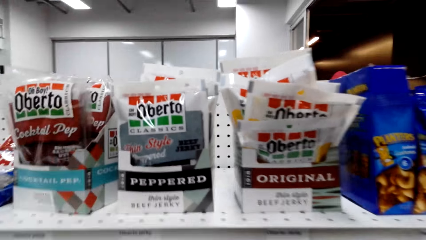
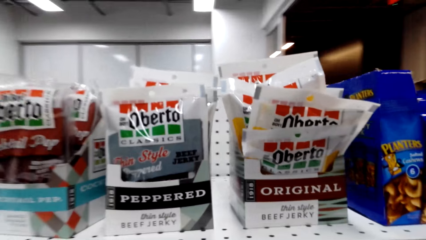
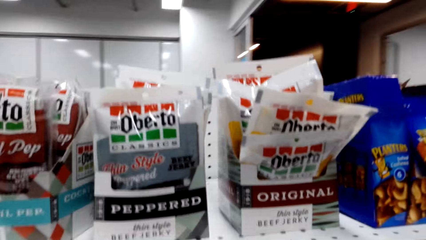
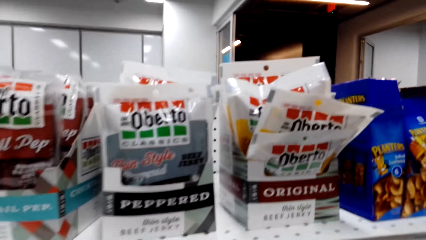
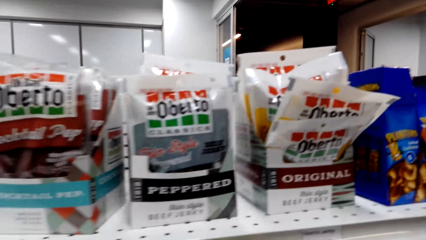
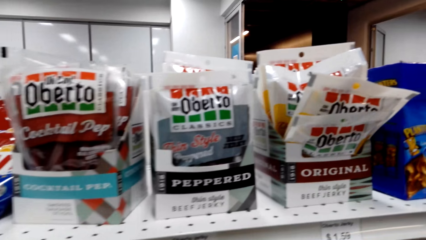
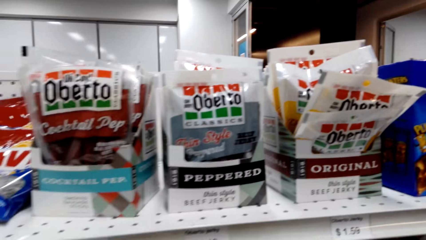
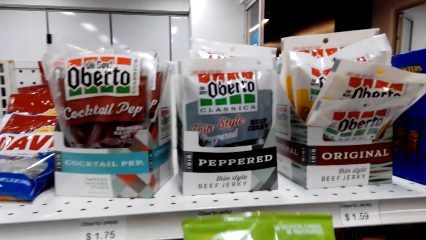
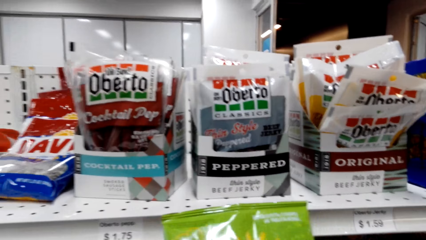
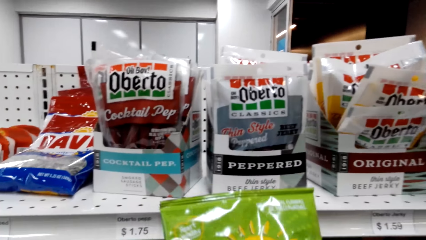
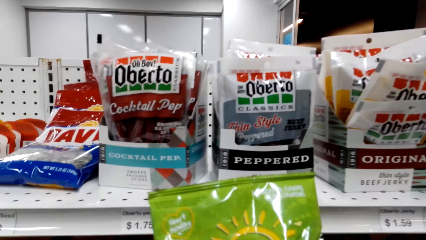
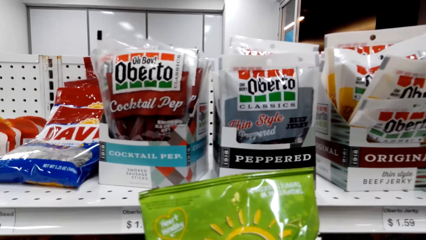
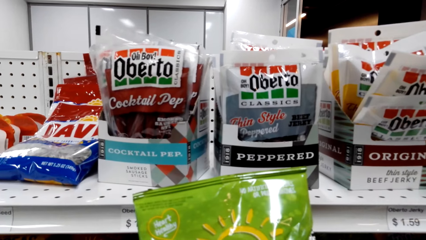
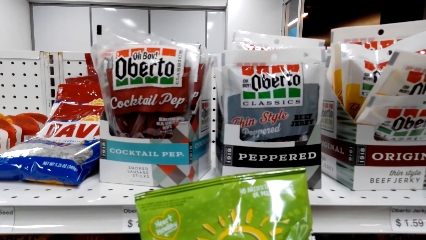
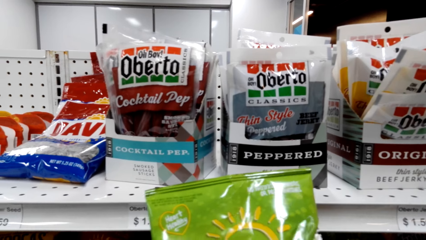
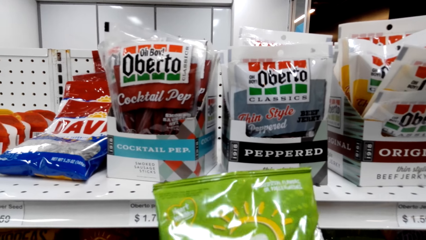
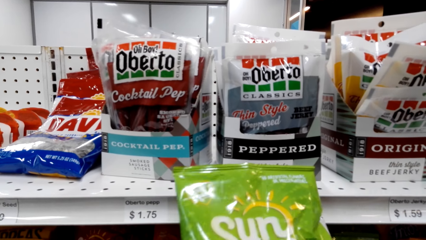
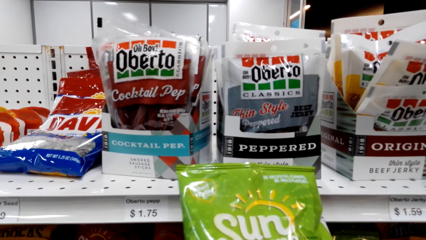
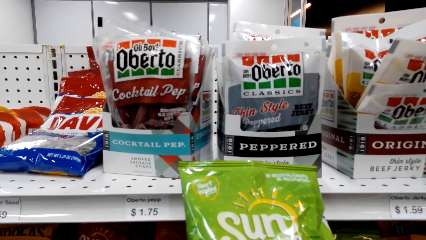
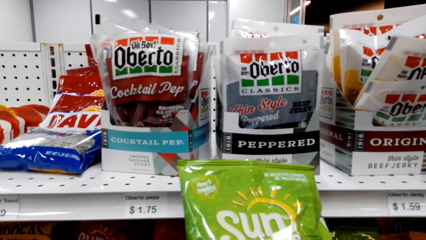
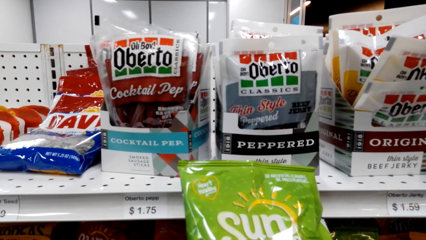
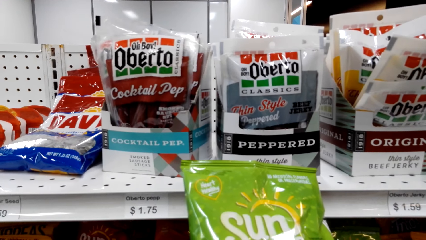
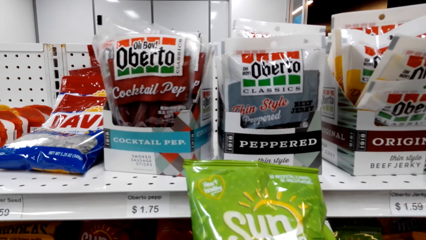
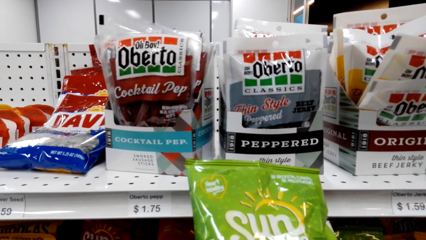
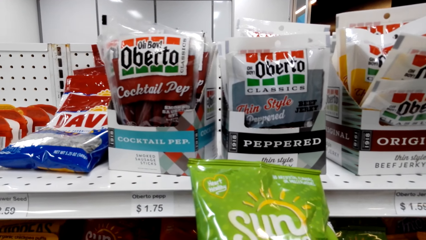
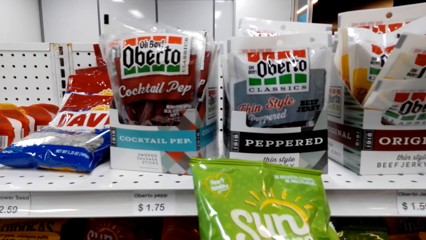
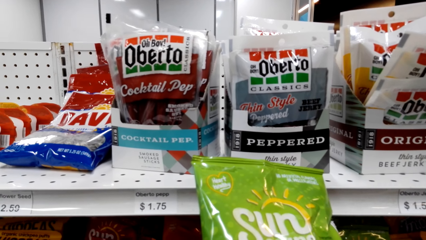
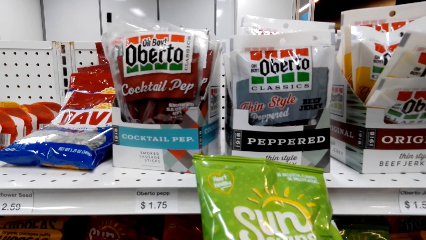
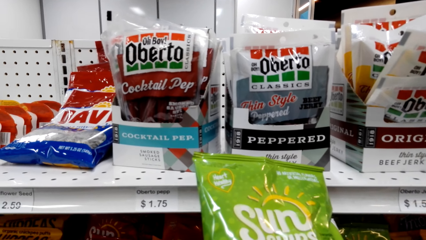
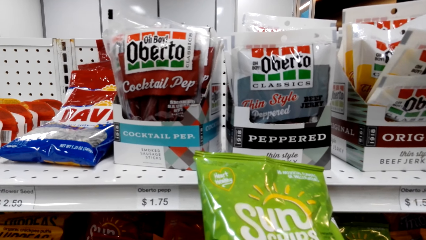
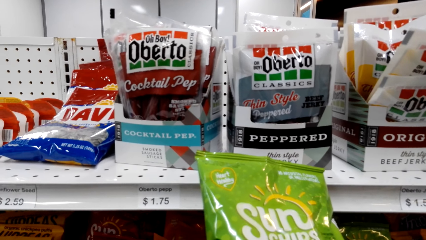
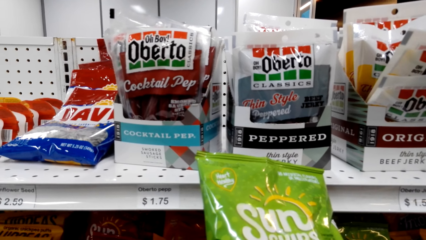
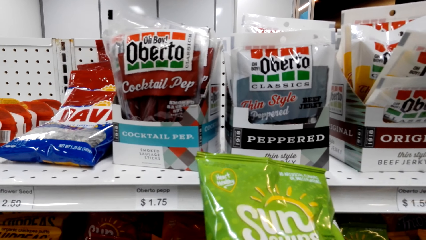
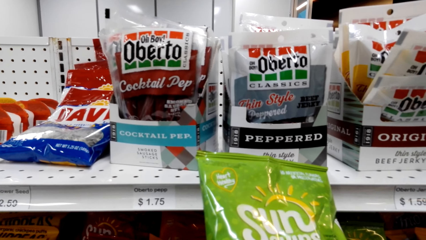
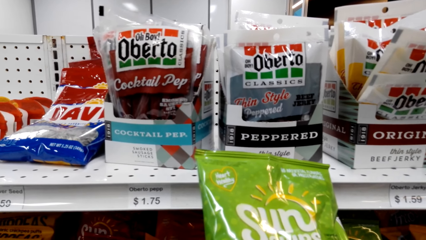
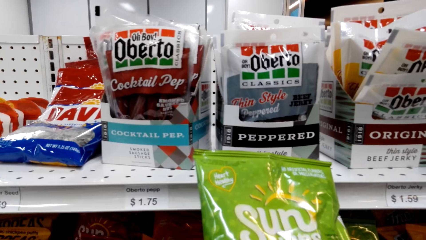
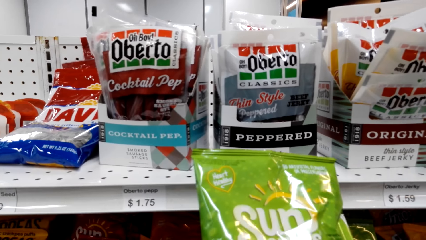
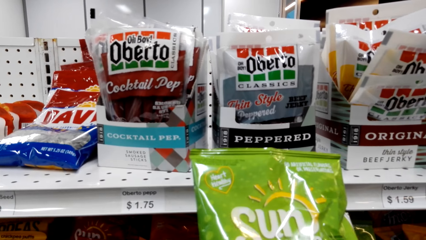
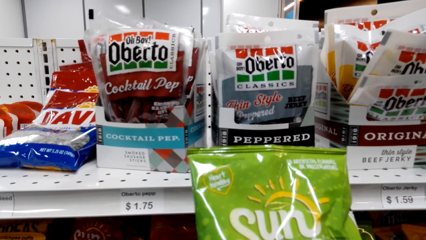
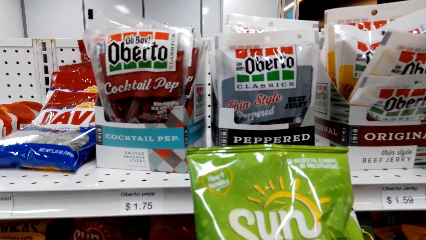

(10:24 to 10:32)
The camera wearer looks at packets of Sun Chips. They pick up a snack.

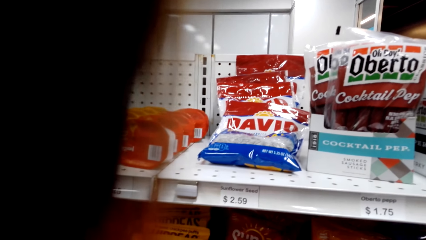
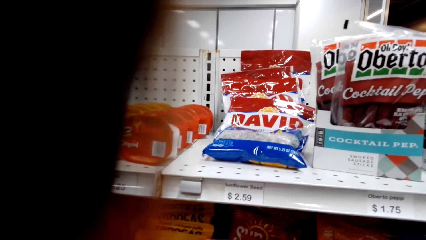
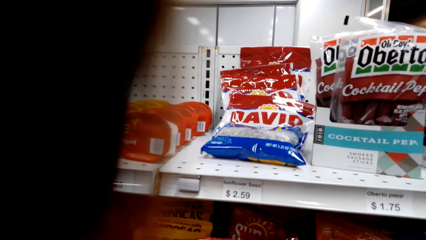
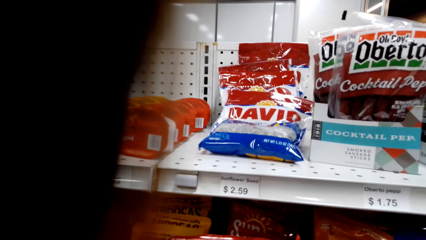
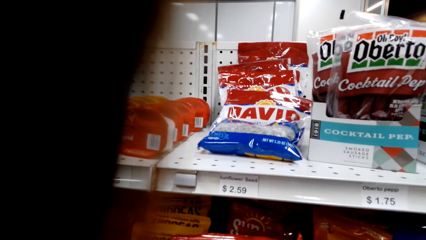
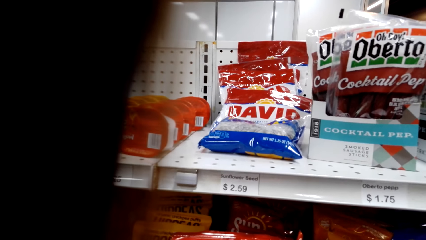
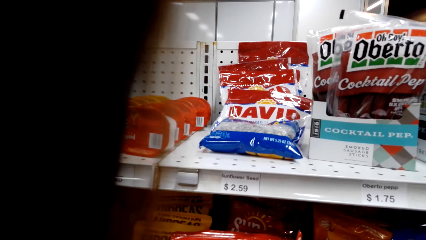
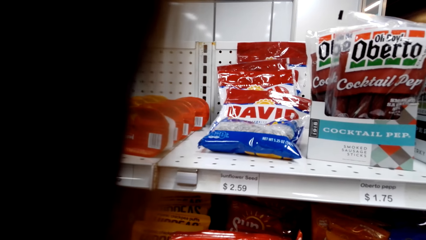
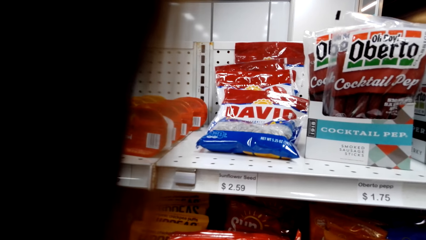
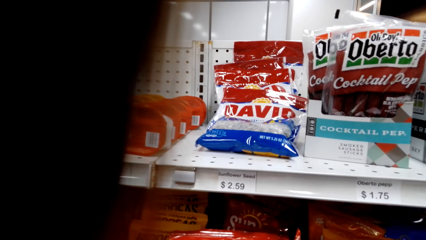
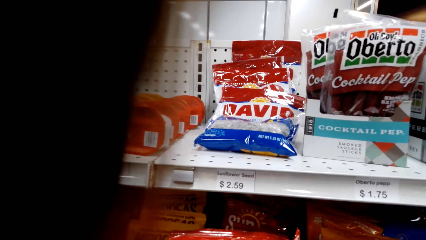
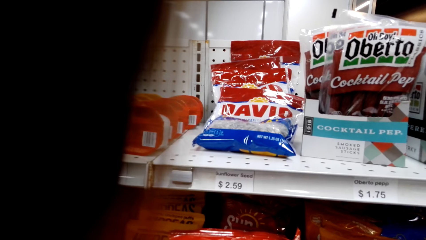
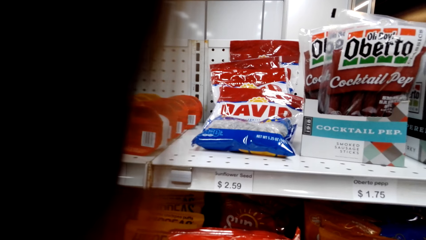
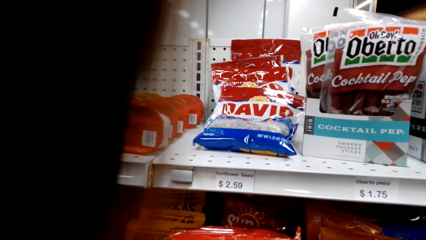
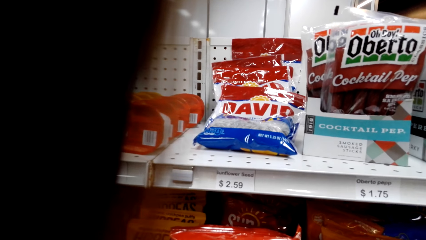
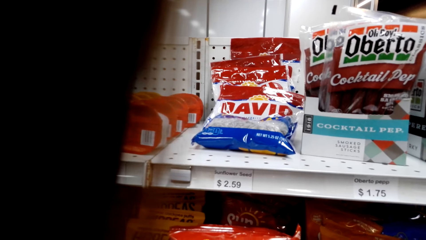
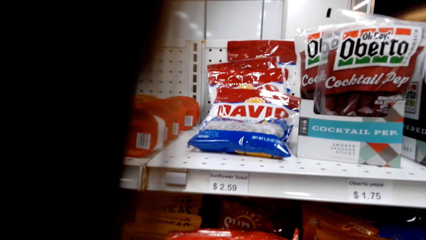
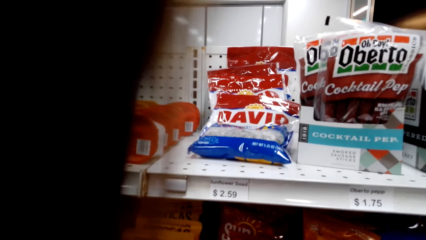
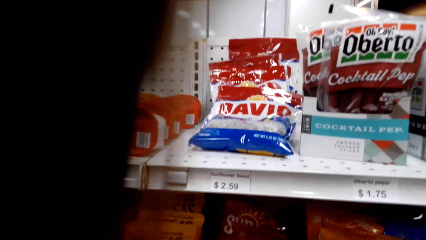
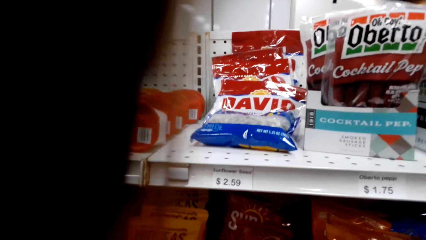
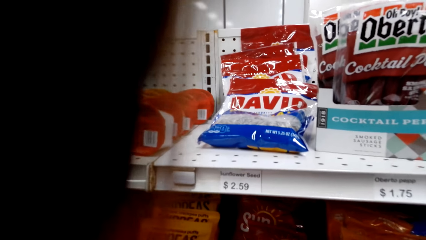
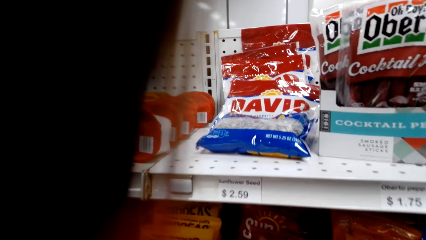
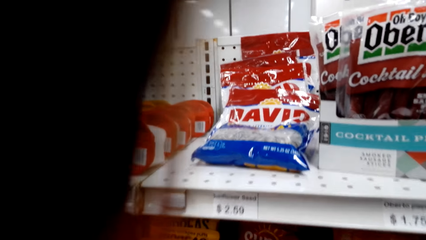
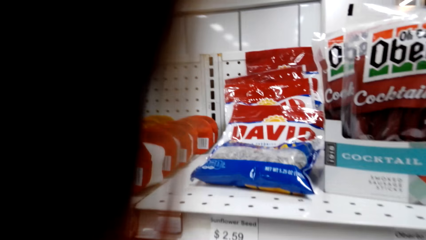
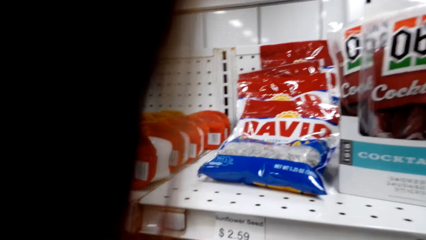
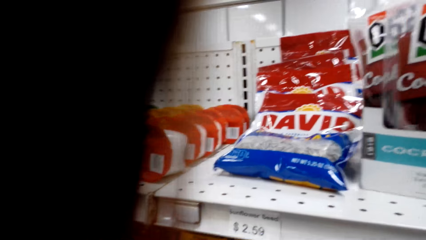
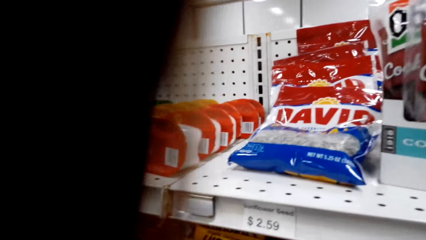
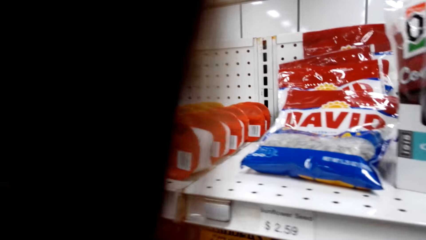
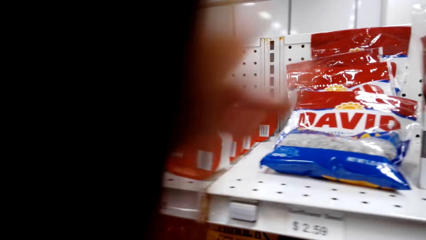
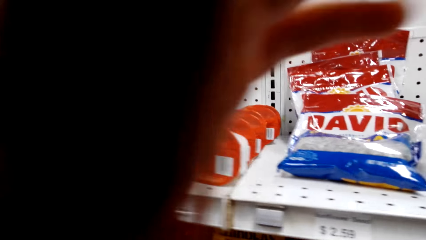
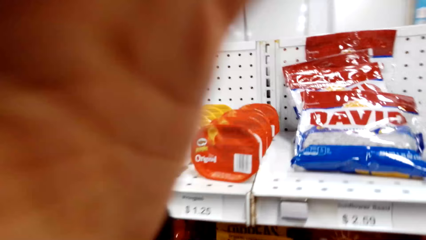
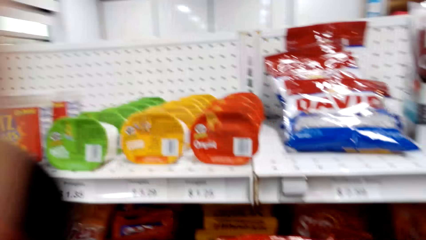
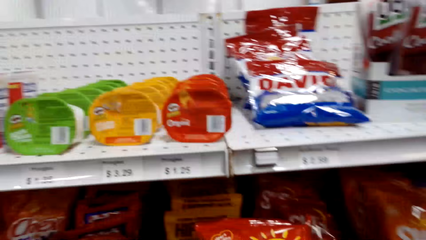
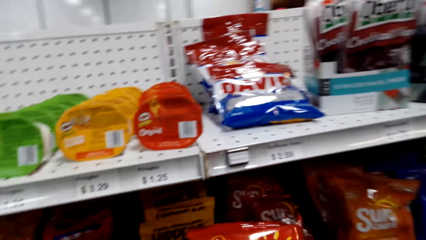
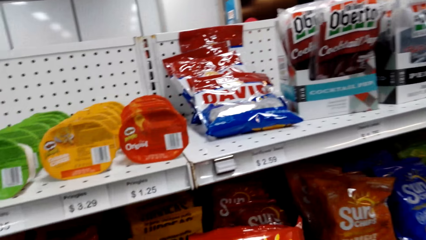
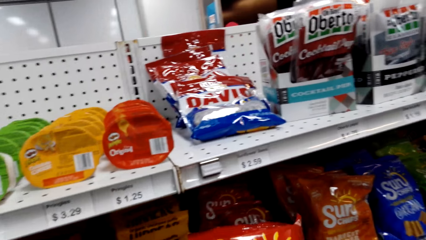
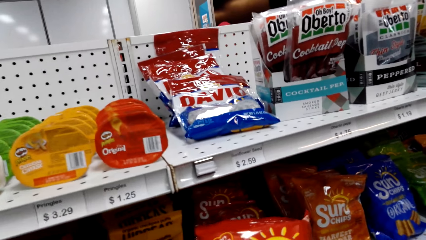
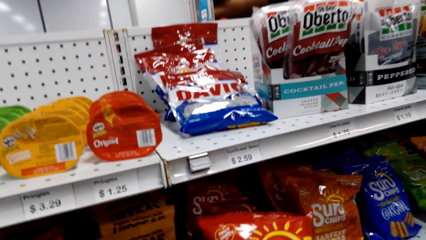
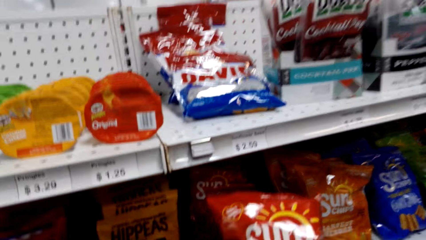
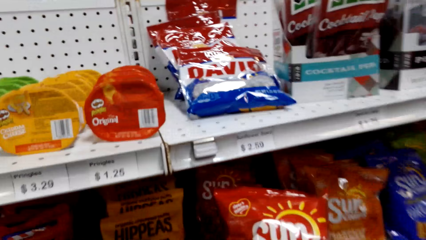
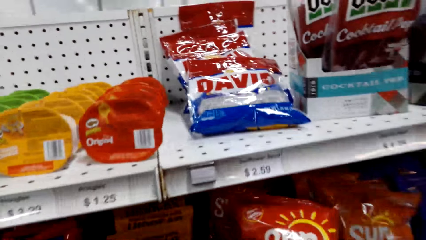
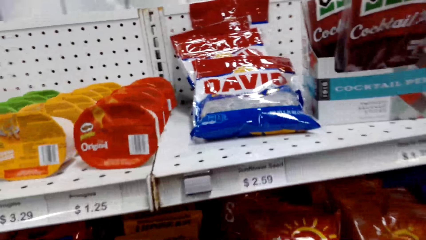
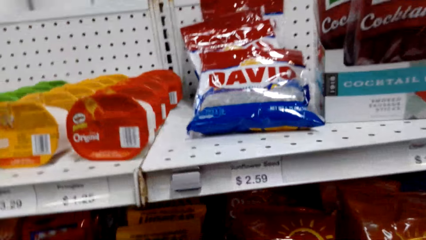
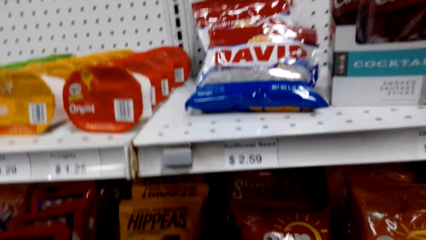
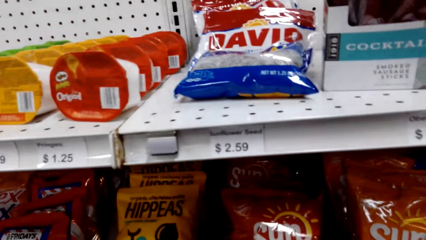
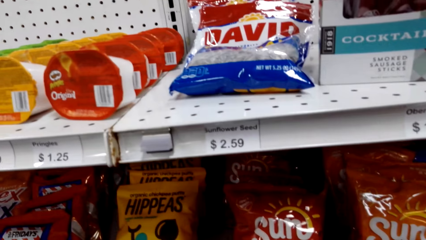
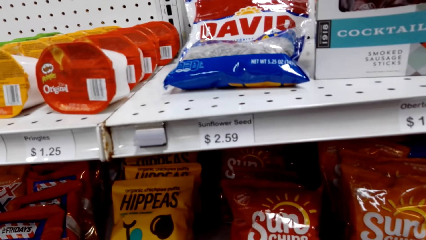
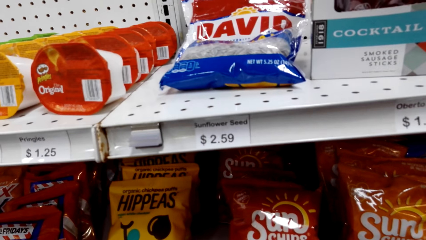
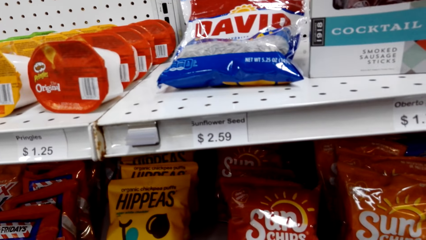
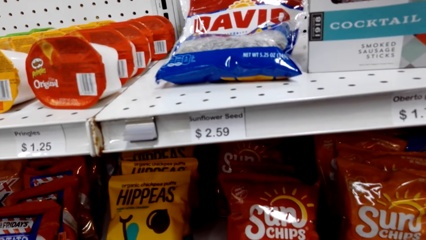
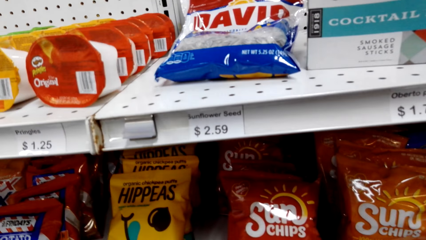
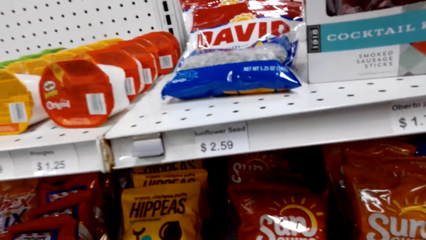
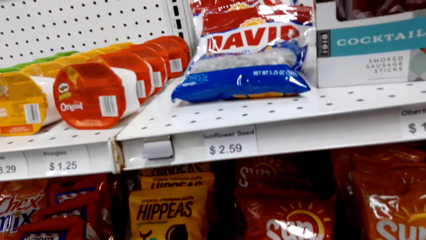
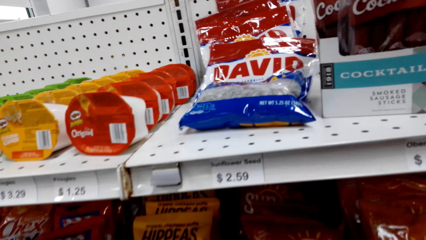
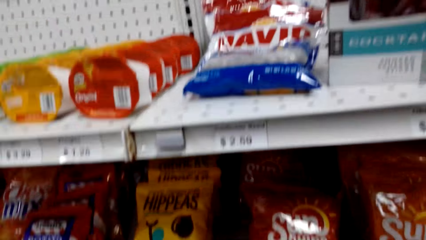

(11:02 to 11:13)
The camera wearer looks at the chips.
